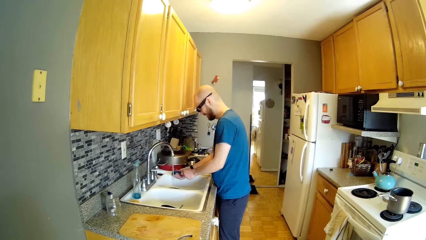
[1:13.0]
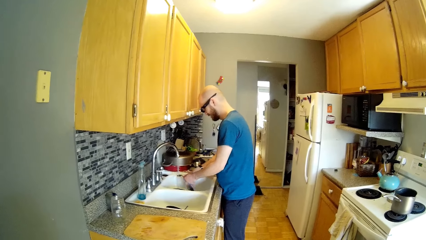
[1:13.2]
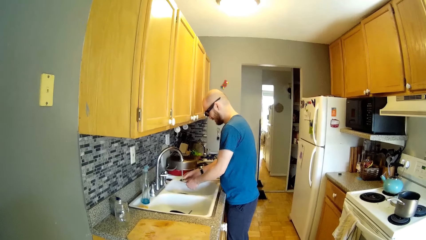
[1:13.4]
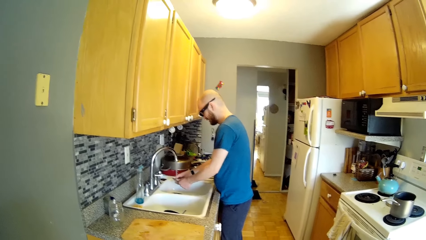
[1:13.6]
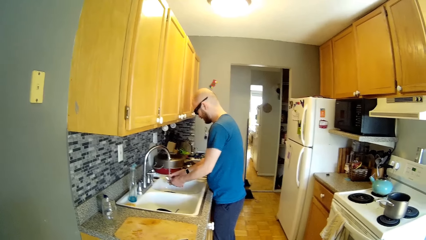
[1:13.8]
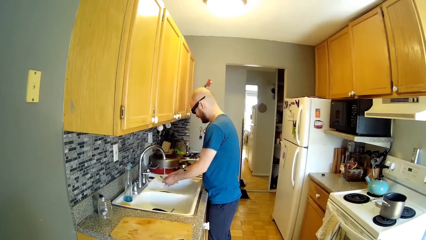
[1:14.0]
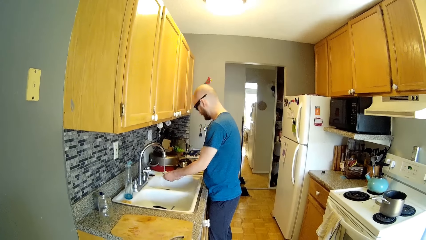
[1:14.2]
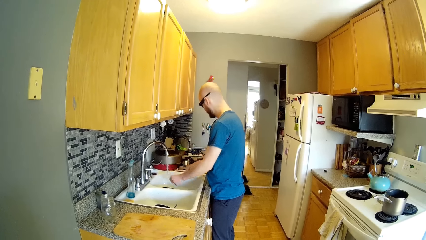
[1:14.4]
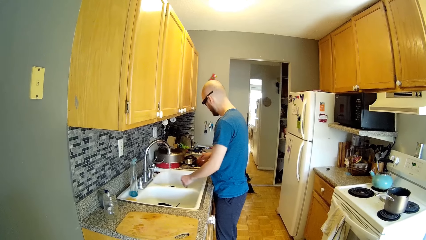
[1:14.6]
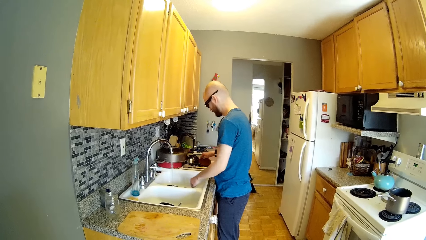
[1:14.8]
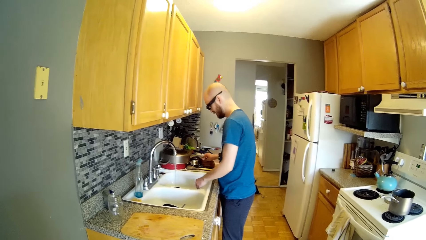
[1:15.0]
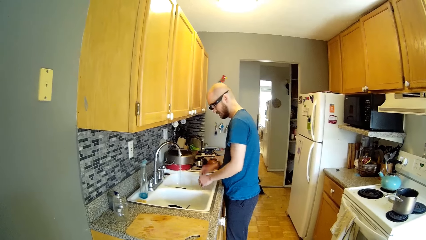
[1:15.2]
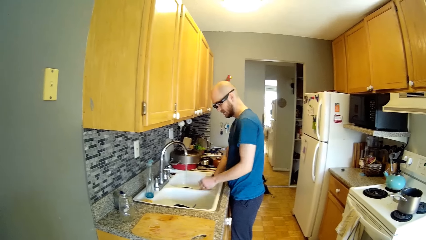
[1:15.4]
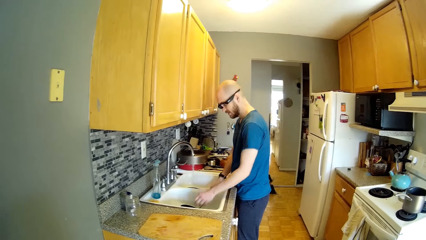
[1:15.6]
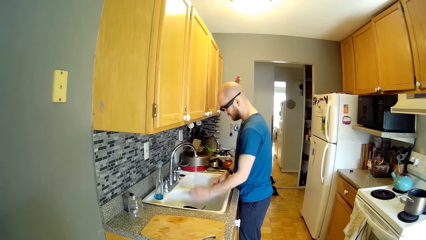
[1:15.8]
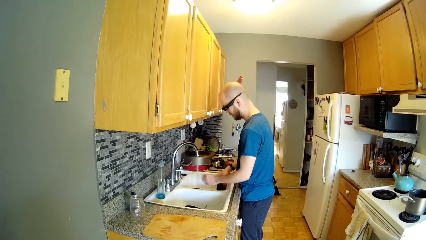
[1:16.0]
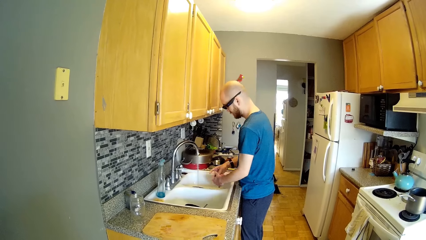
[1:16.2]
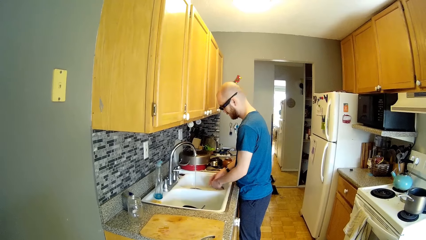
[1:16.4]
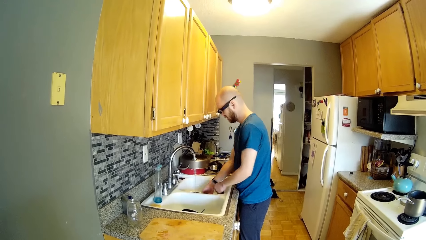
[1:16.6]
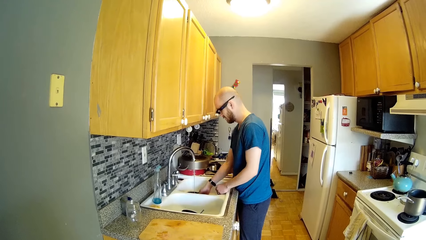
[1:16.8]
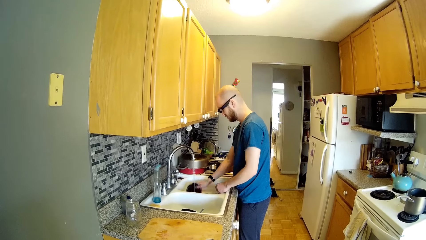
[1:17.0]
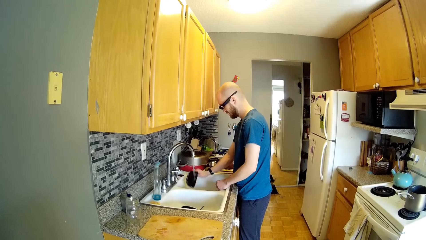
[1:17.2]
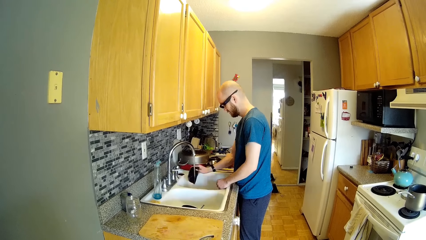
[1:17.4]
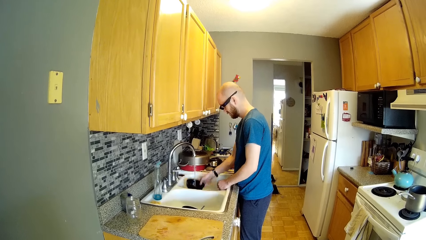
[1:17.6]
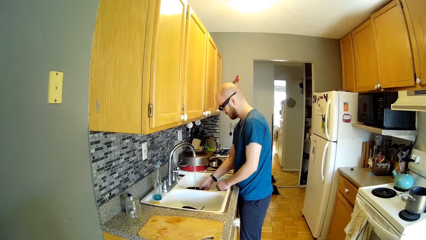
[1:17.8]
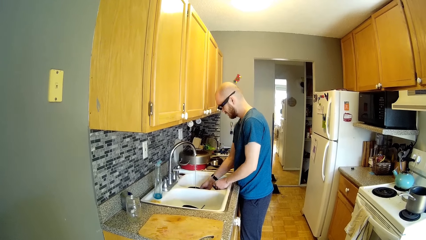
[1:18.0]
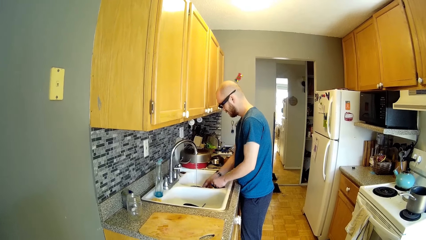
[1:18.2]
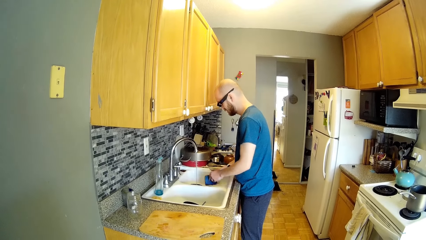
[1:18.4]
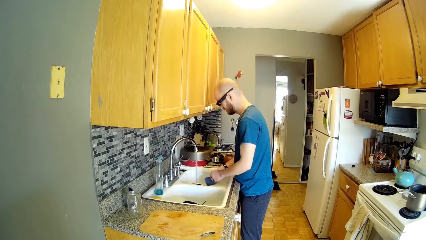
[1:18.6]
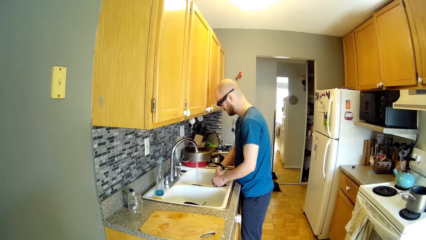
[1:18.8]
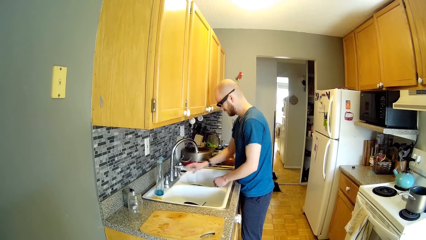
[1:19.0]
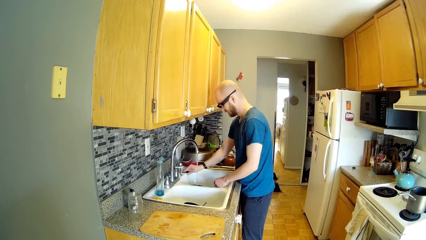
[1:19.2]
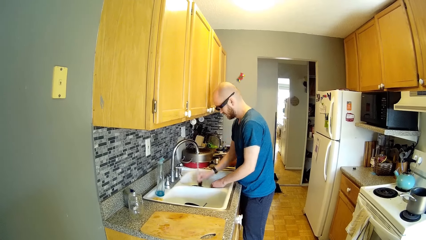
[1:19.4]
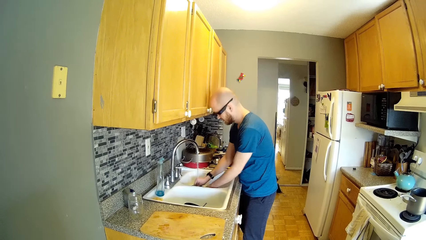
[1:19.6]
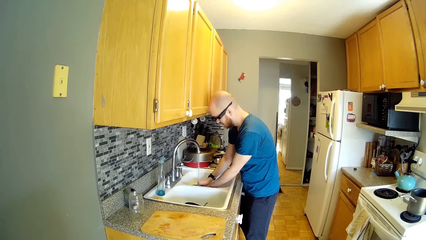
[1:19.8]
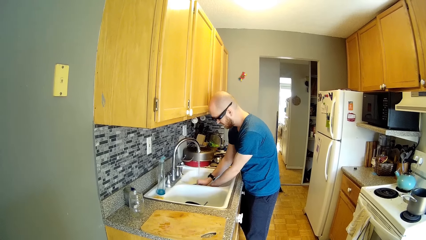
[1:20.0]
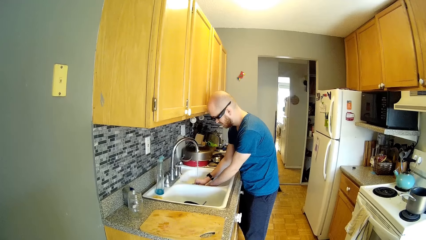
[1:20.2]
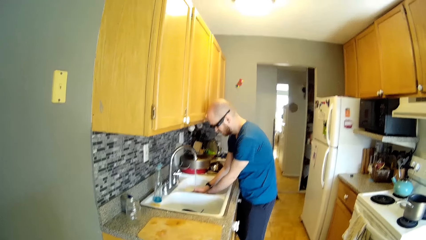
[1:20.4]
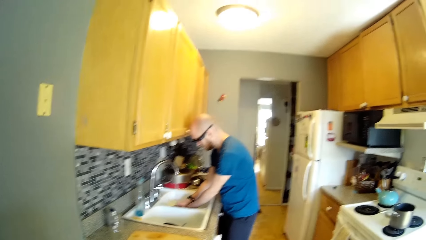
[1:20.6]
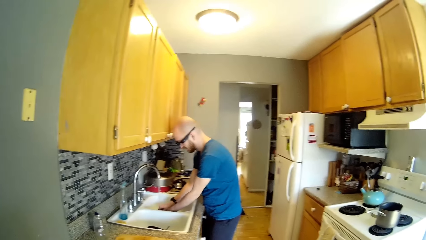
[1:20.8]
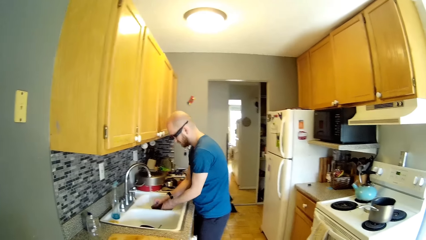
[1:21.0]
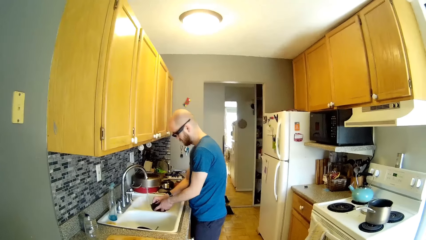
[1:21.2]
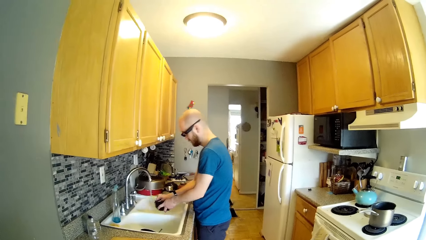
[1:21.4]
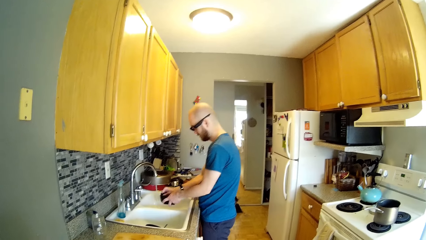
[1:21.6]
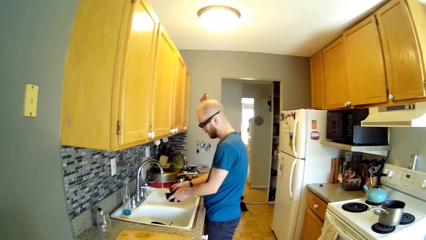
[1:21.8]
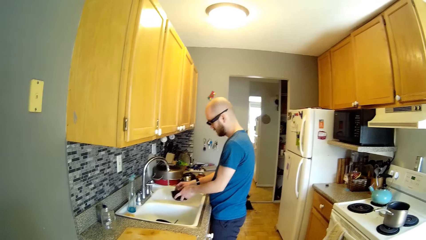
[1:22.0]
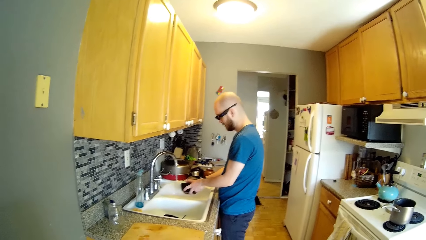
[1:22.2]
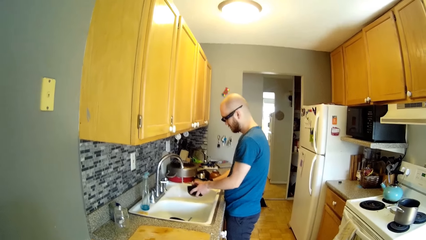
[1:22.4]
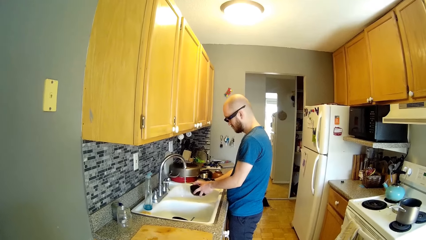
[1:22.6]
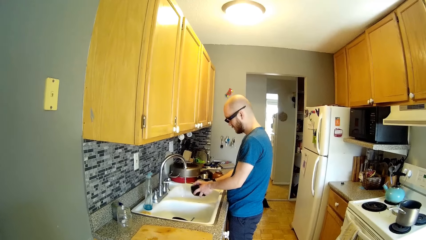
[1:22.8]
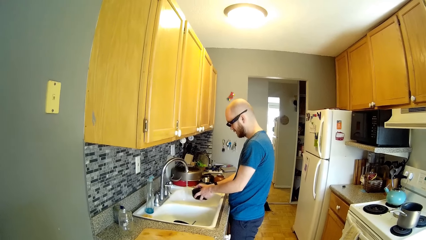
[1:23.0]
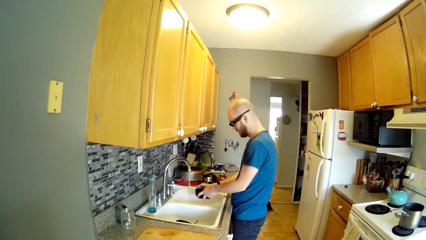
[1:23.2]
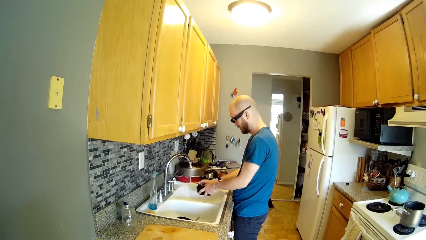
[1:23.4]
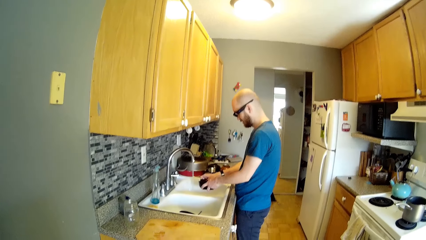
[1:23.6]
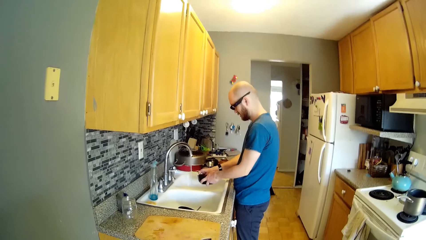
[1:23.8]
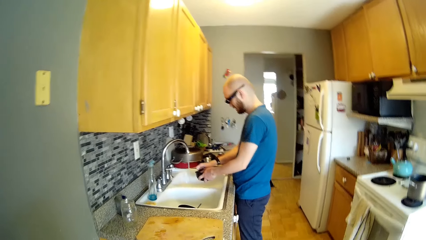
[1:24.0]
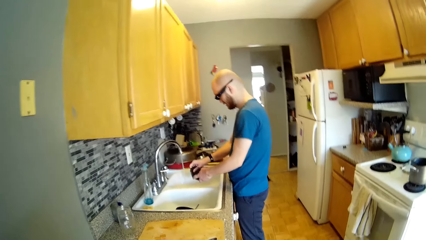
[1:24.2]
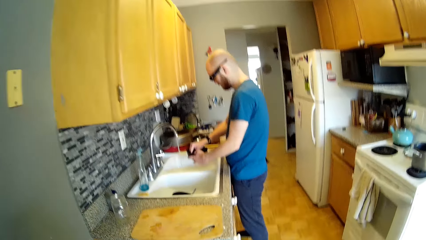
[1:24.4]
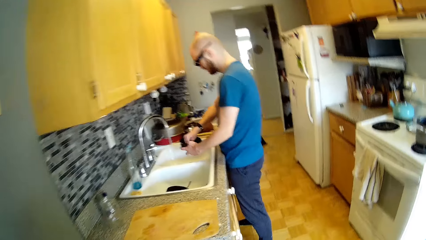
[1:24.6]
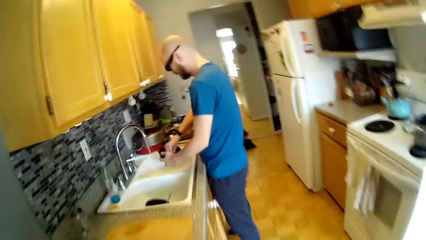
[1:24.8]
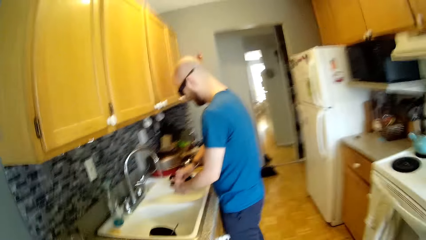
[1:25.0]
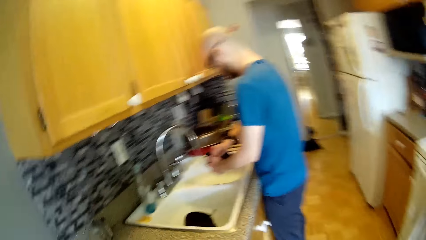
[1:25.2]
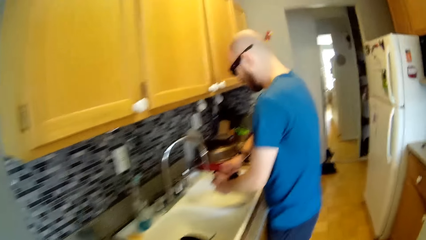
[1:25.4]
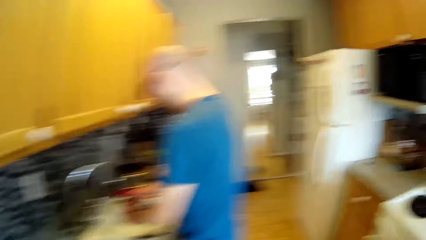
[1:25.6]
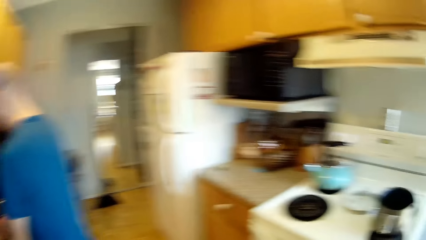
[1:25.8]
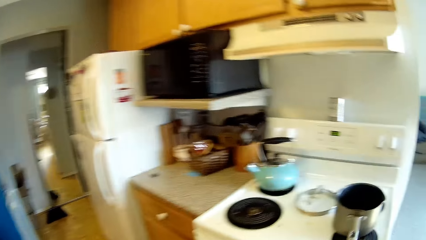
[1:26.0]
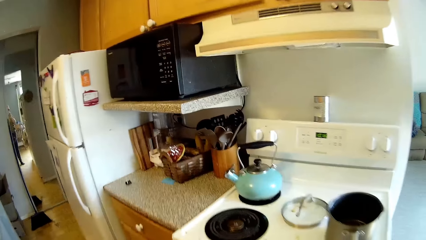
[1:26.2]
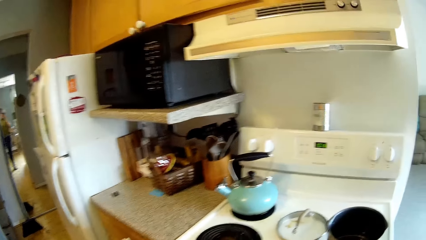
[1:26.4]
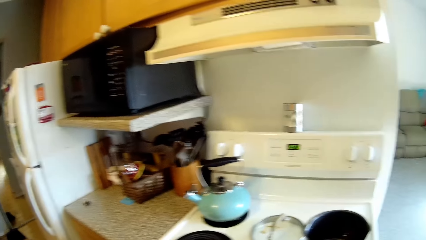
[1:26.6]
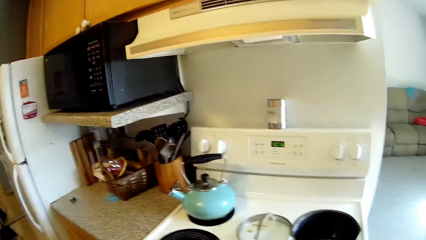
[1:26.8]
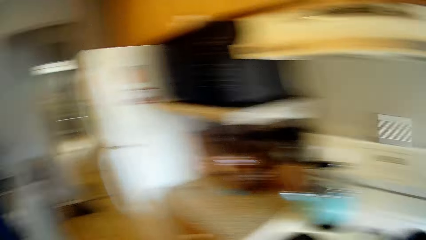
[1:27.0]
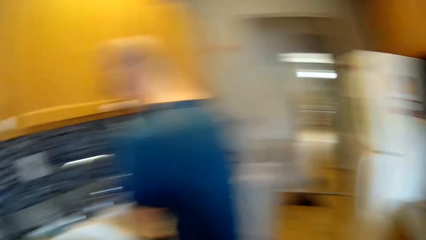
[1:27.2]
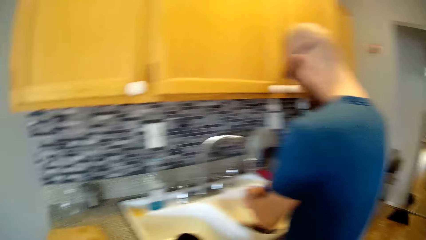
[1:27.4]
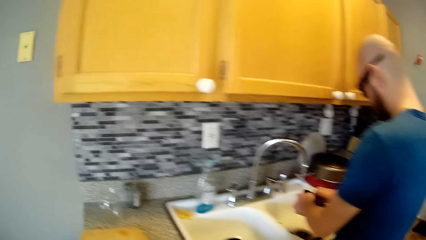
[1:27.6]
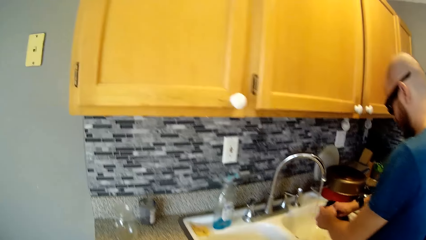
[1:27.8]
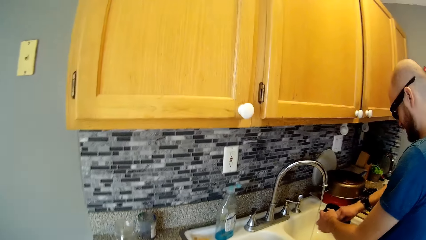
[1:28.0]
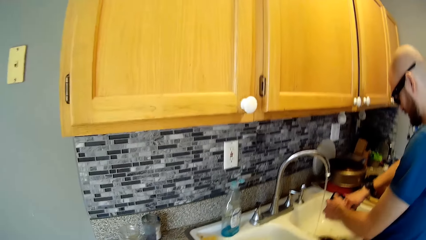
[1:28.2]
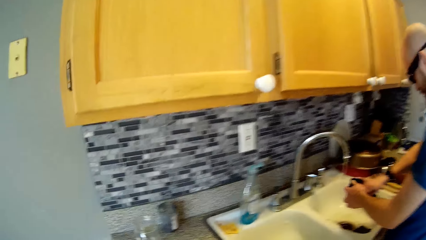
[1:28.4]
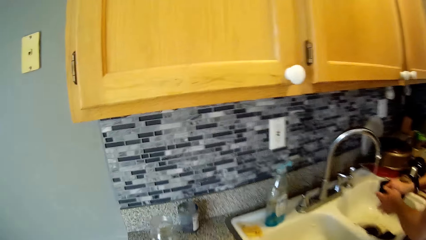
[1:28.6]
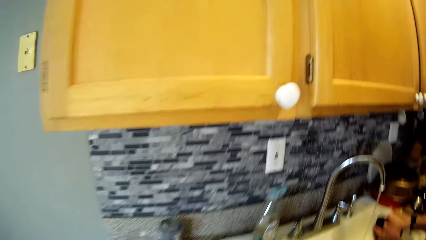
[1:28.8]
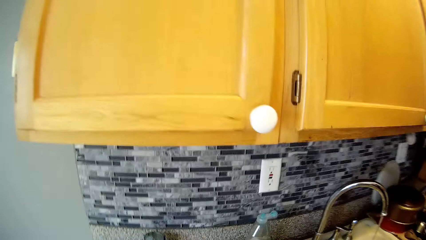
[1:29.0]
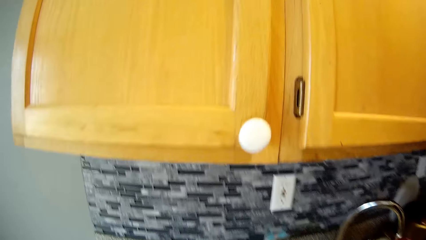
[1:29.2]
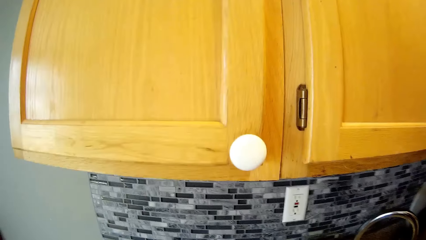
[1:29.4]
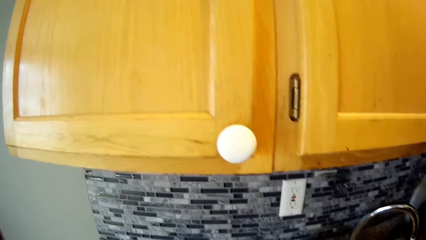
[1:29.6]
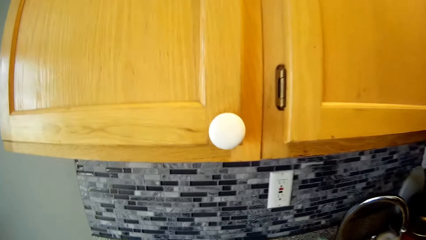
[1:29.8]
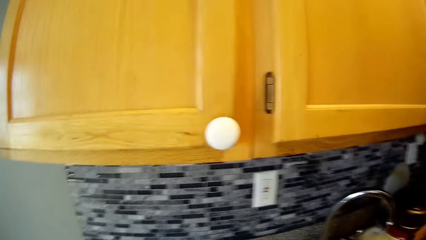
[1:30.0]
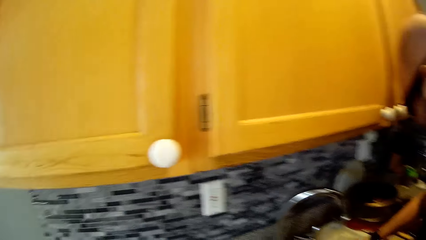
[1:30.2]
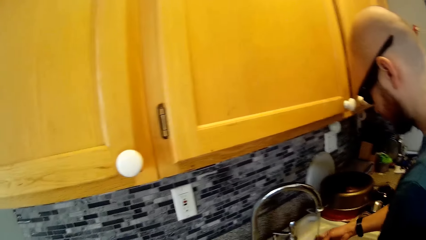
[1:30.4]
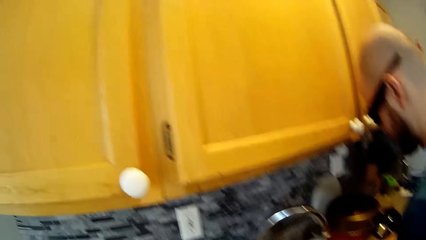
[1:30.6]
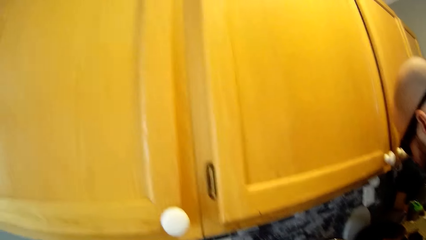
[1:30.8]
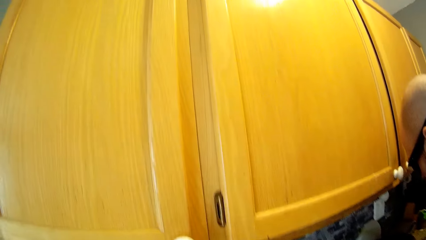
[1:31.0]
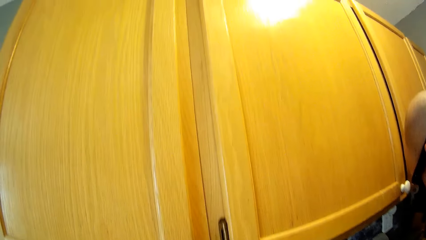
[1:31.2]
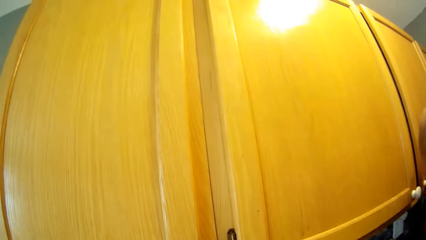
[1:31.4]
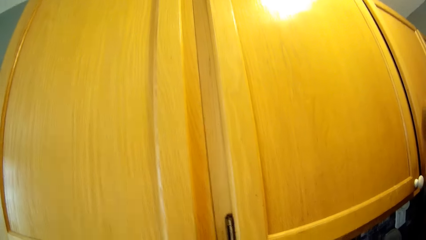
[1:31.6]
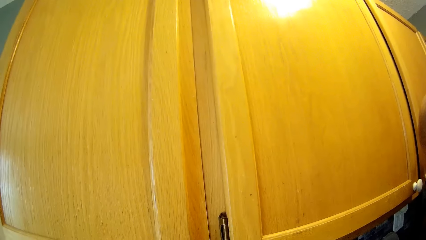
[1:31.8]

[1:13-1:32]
The man rinses the spoon. The camera wearer speaks to the man. The man drops the spoon on the countertop with his right hand. The camera wearer converses with the man. The man washes the bowl. He picks up a plate from the kitchen sink with his right hand, drops the plate in his right hand in the kitchen sink, collects a sponge from the top of the sink with his right hand, and washes the plate in the sink with both hands. The camera wearer interacts with the man in the kitchen. She moves around. The man cleans the bowl. The camera wearer looks around. She picks up a soap can from the kitchen countertop with her right hand.
